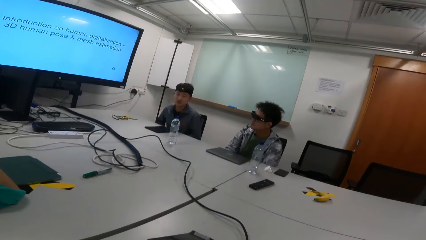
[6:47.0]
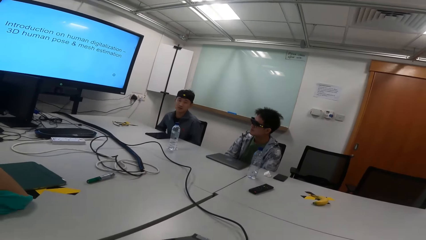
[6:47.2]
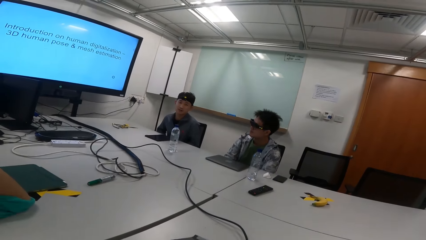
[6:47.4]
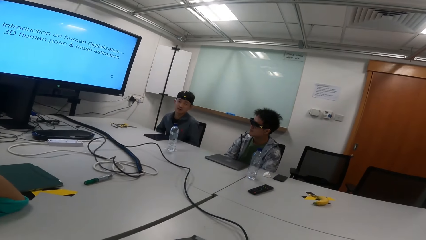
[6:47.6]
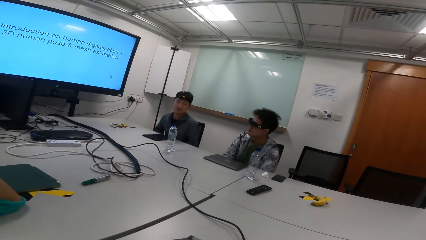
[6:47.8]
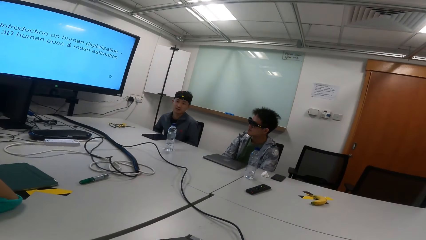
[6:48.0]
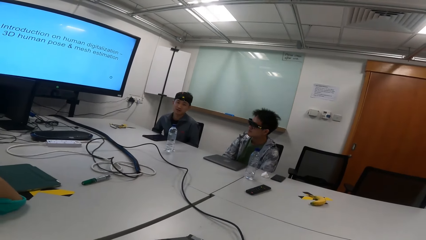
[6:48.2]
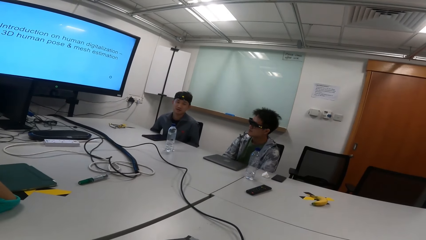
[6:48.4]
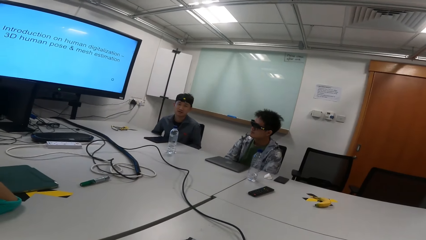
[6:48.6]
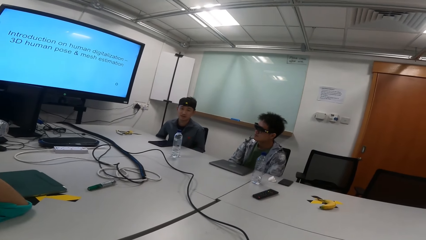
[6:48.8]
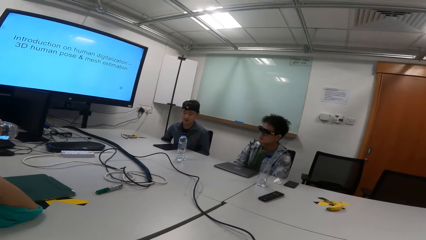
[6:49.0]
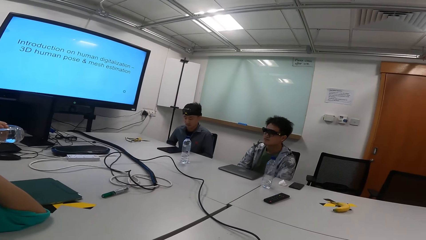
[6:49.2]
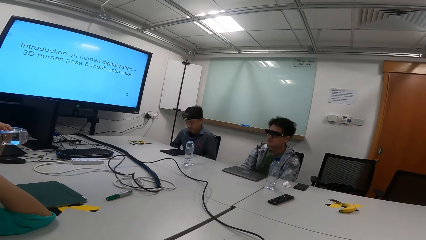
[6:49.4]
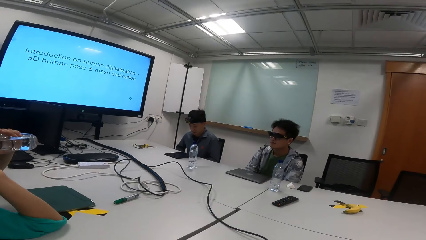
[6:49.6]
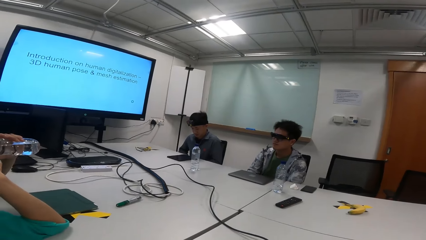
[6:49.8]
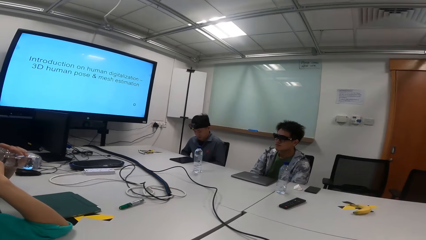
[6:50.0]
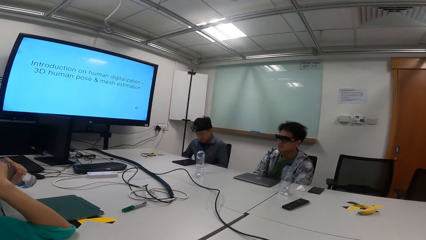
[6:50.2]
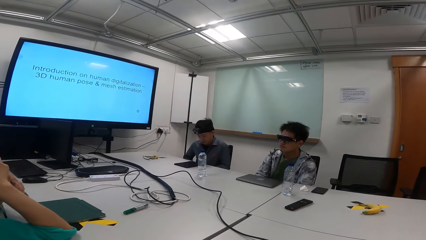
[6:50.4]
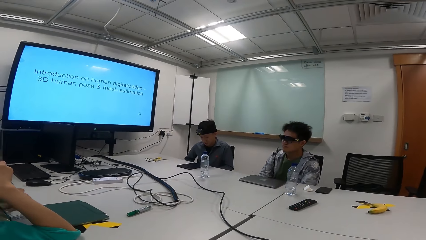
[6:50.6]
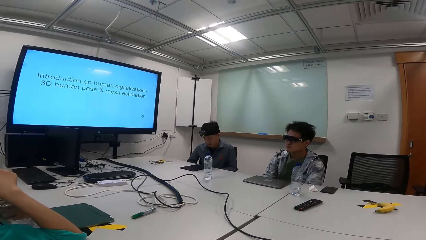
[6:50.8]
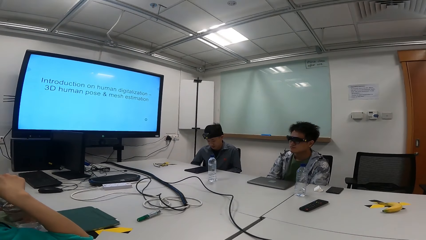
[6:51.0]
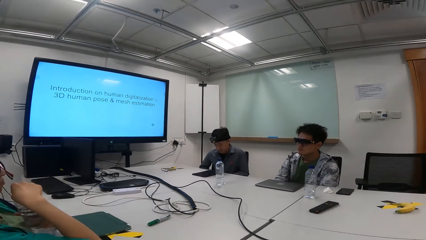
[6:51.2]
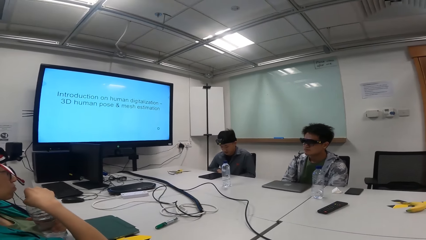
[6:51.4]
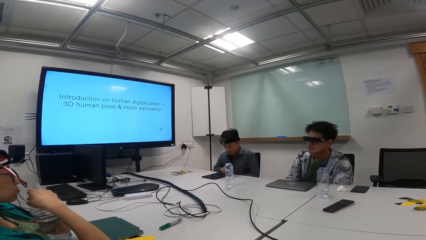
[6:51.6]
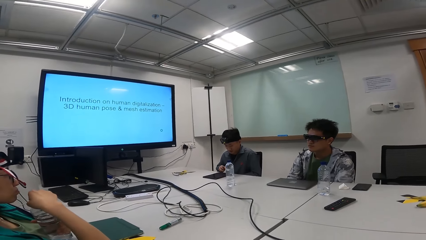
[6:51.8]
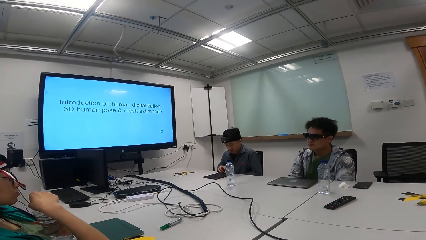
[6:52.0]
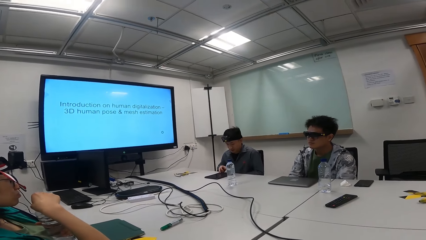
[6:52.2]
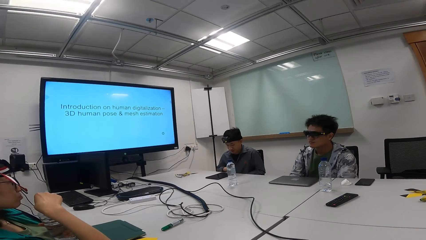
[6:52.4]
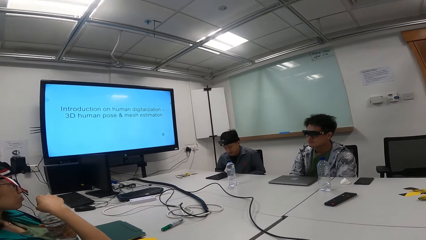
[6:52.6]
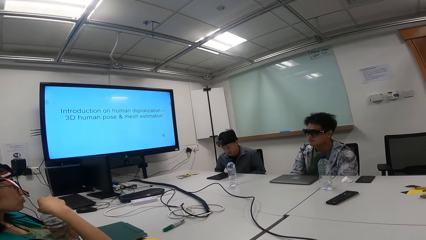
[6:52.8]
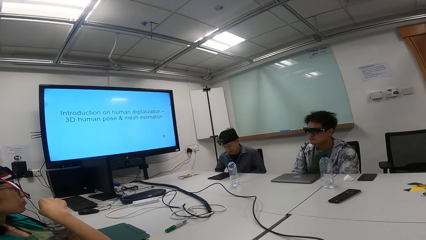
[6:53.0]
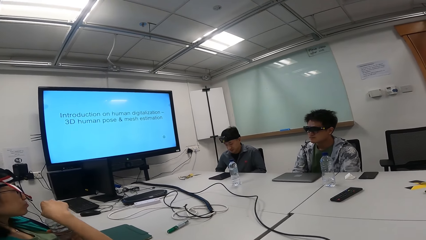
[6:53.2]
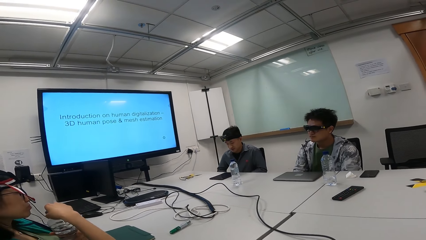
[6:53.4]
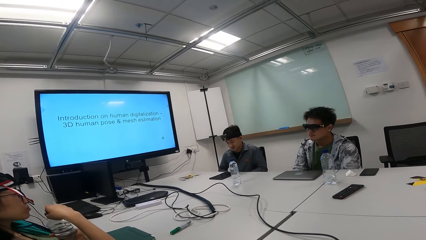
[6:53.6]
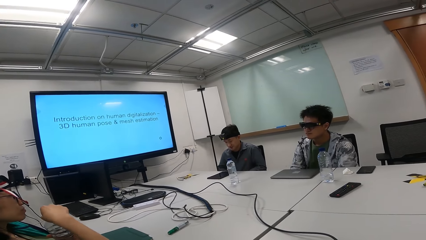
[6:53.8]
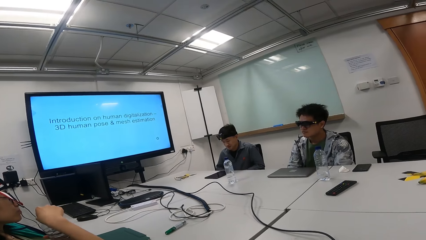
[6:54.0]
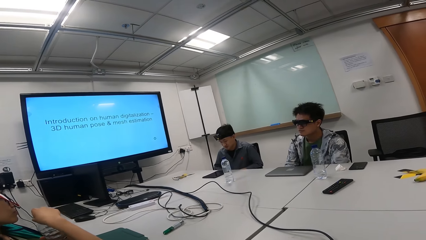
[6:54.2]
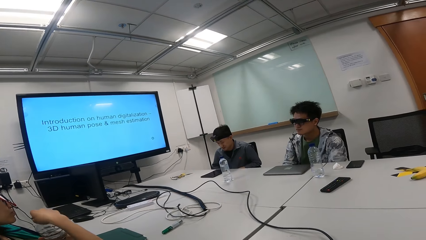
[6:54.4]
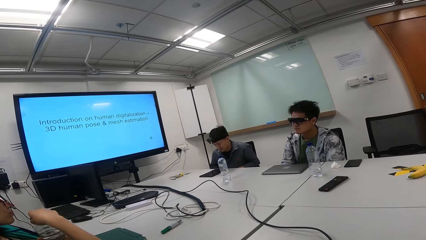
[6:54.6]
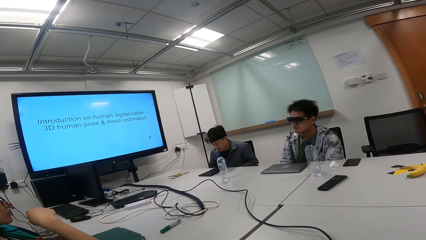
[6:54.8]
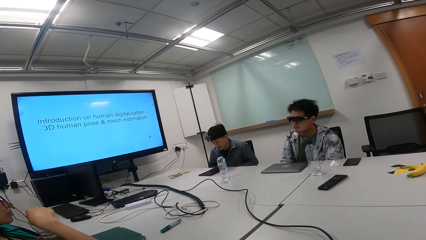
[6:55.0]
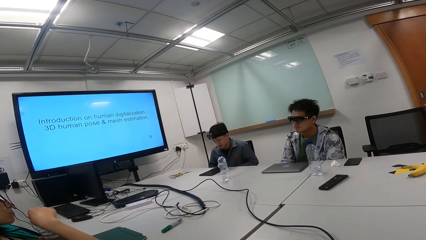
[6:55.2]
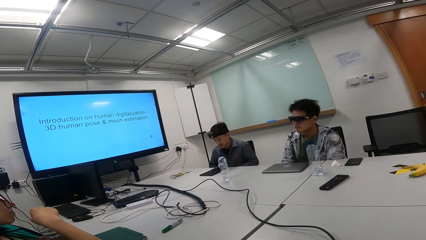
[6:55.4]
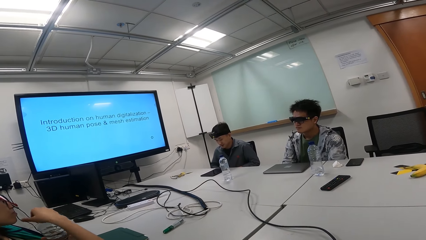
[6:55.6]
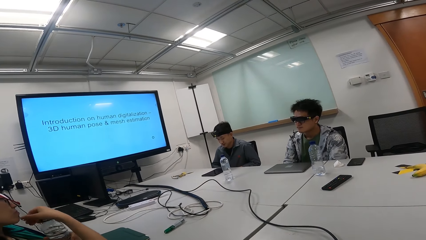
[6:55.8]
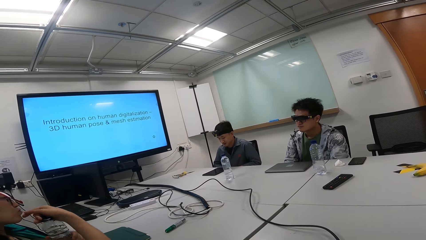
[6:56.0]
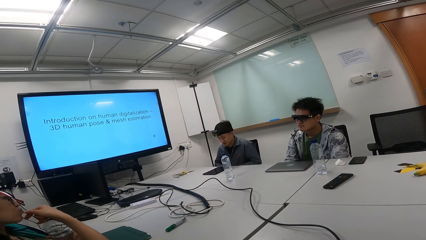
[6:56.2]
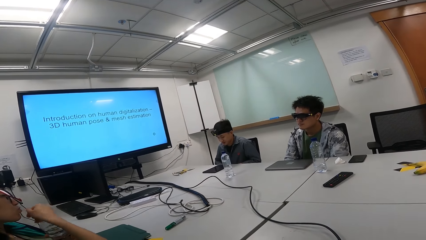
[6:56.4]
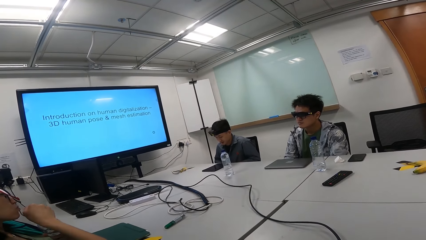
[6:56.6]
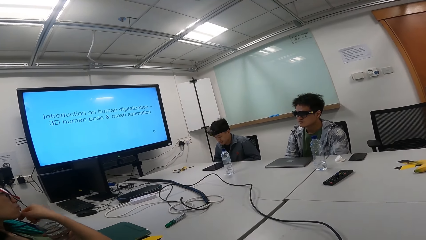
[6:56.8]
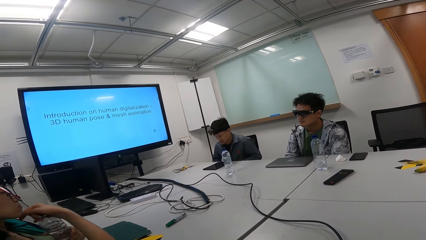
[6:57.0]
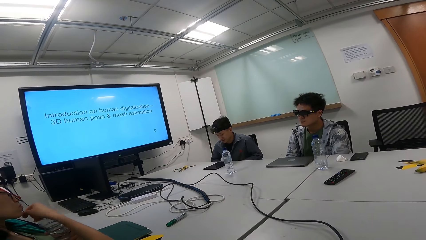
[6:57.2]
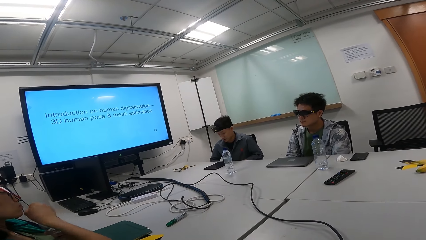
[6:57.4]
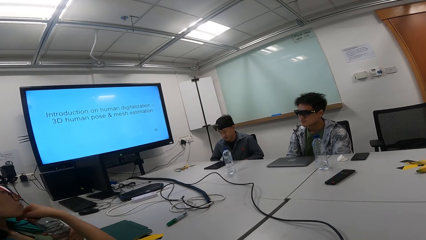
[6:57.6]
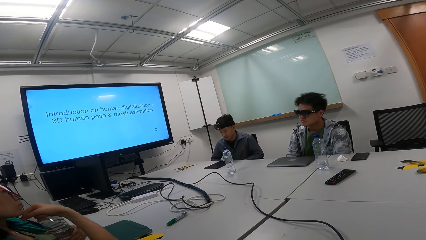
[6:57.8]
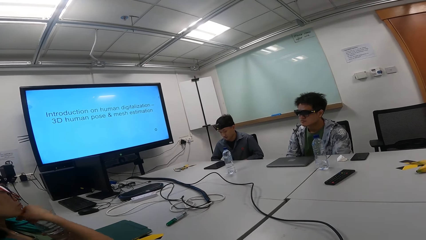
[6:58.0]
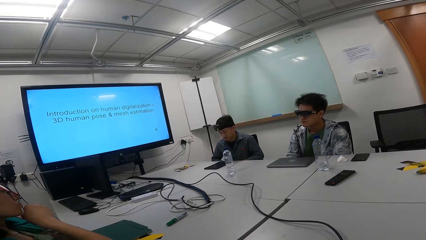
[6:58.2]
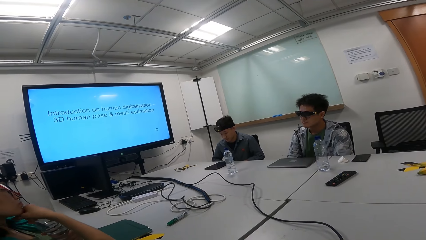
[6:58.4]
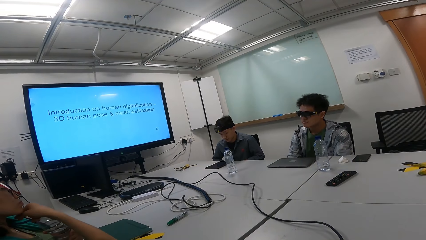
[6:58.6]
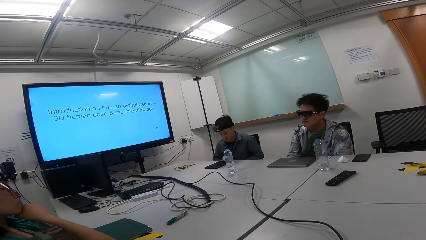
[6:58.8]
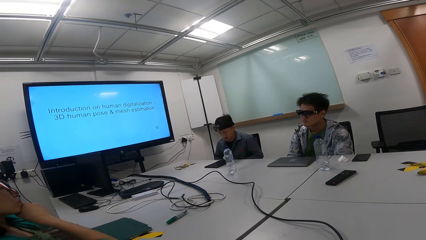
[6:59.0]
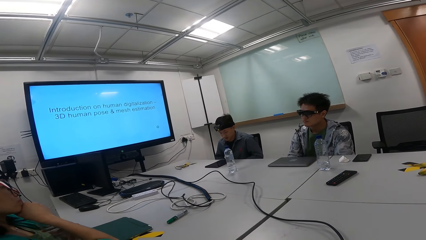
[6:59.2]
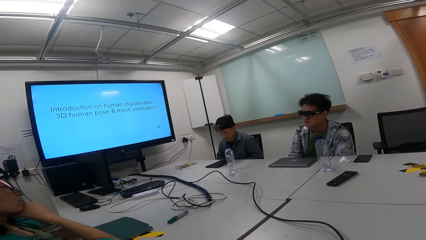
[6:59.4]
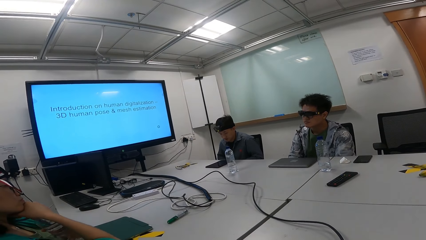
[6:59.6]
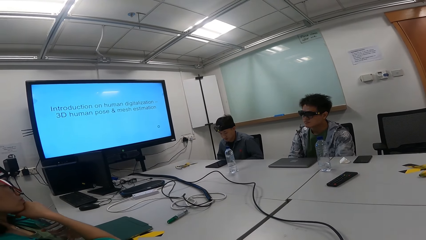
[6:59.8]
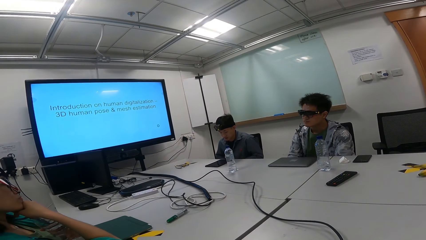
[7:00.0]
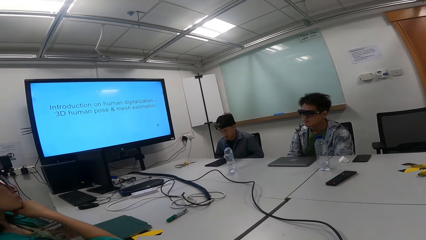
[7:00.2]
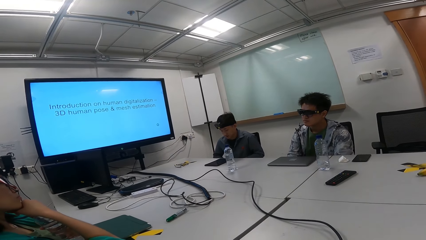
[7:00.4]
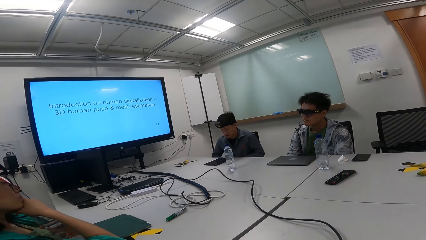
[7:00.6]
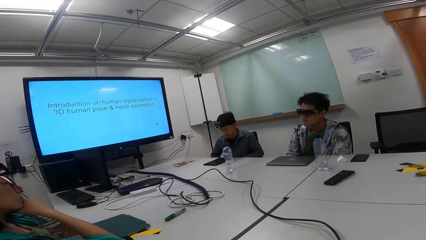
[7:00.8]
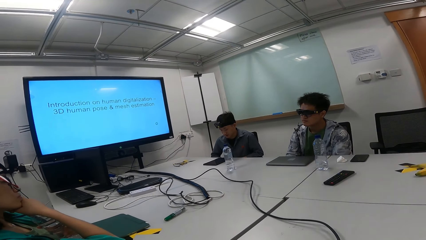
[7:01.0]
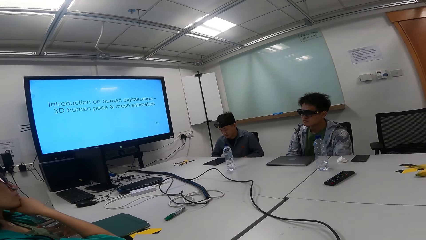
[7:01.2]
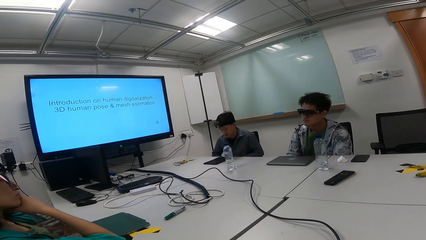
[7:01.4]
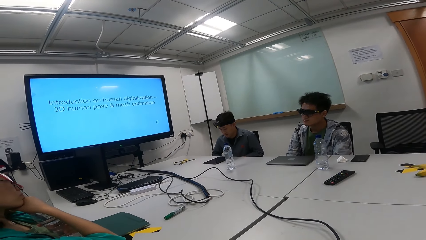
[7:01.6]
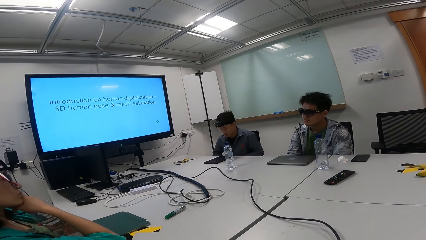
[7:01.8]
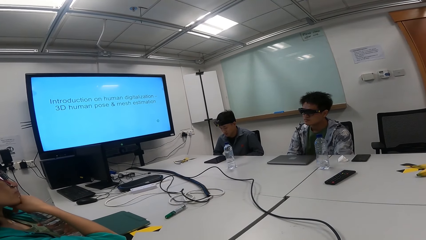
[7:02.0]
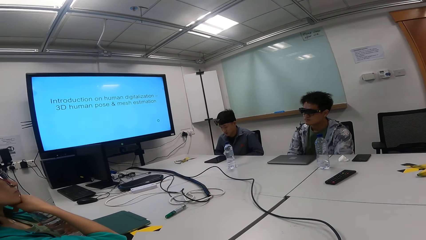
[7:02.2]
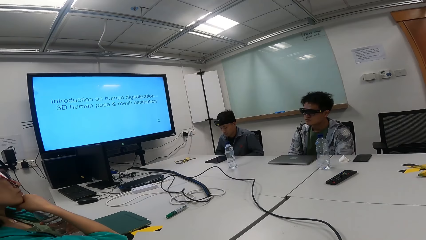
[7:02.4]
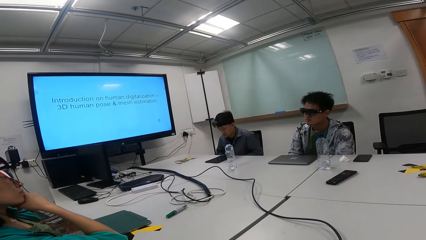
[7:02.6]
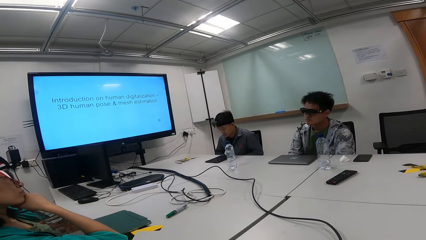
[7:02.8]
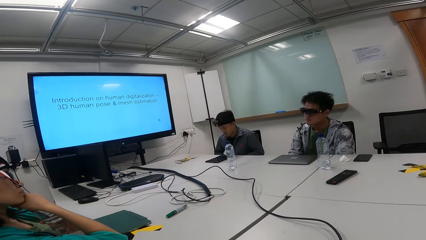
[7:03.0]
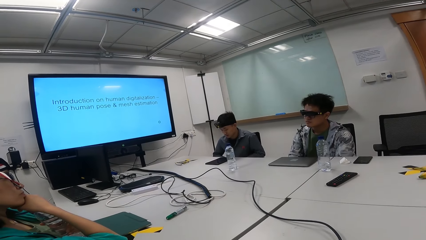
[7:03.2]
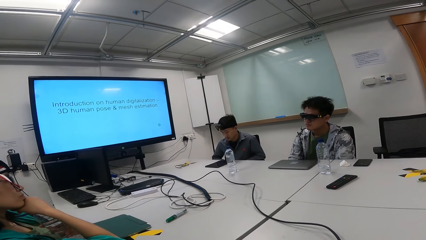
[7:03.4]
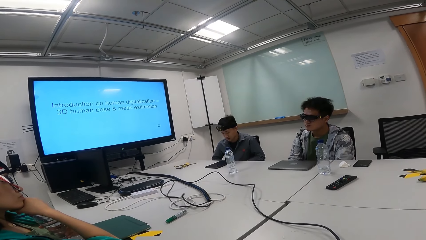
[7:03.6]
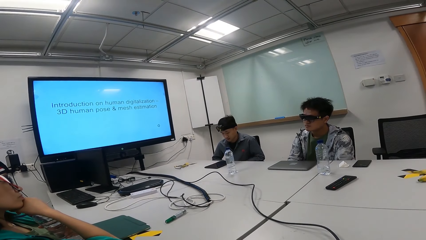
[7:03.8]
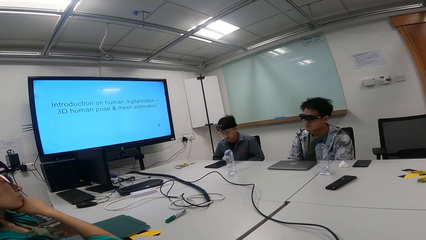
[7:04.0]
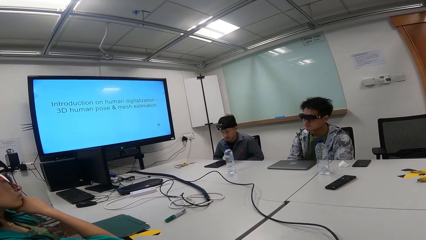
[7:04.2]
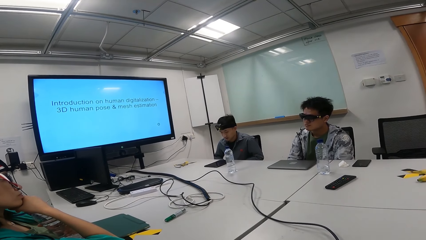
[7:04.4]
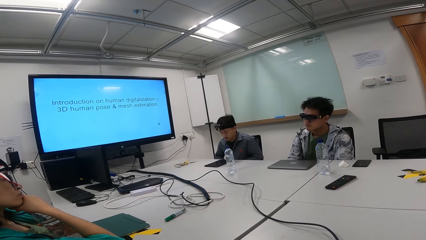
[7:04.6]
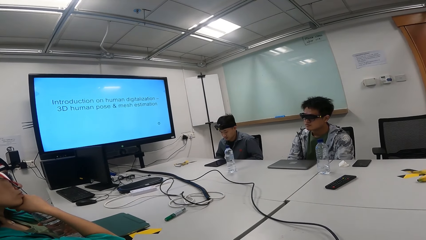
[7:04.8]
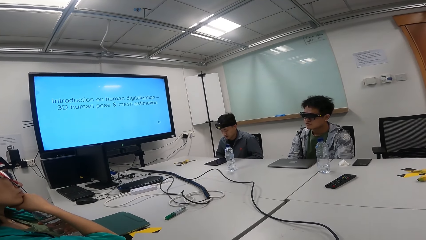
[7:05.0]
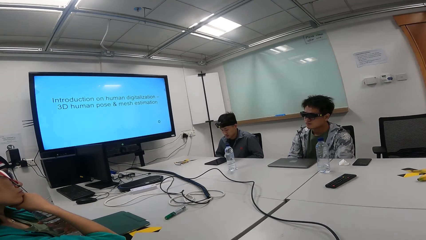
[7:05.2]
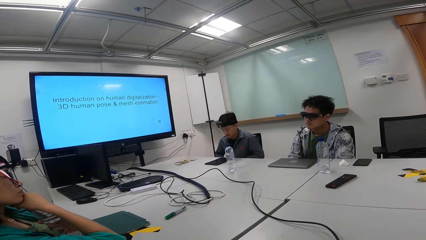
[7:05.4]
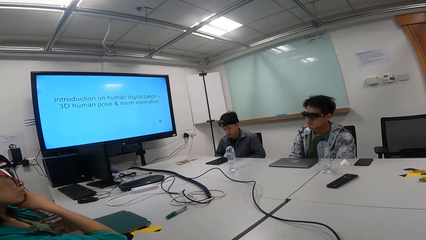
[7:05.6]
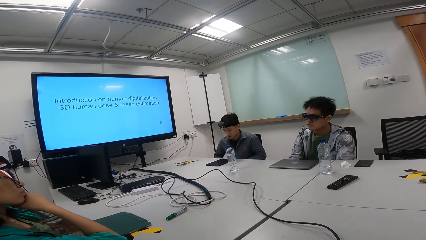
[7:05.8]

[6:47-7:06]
A person drinks water. A man reads a speech. The person lids the bottle. The person is taking water.
